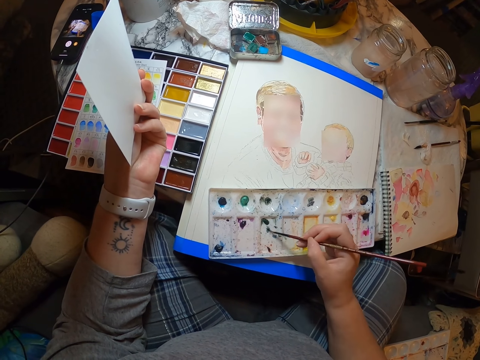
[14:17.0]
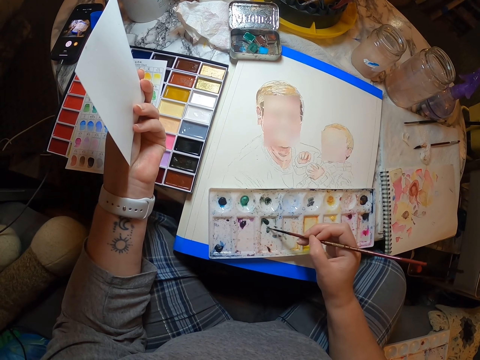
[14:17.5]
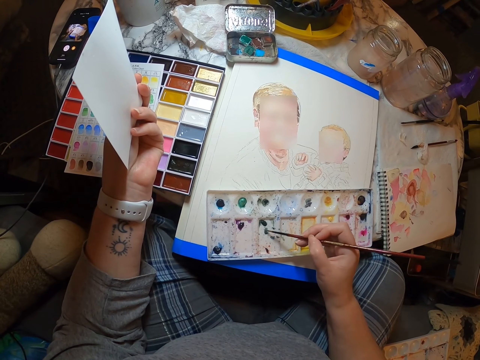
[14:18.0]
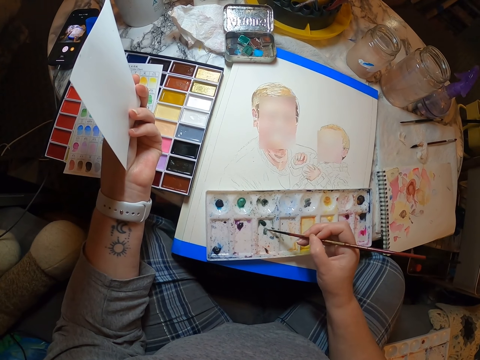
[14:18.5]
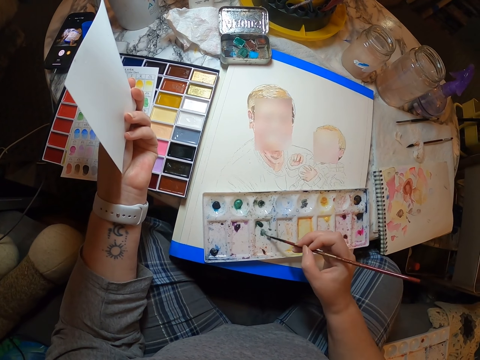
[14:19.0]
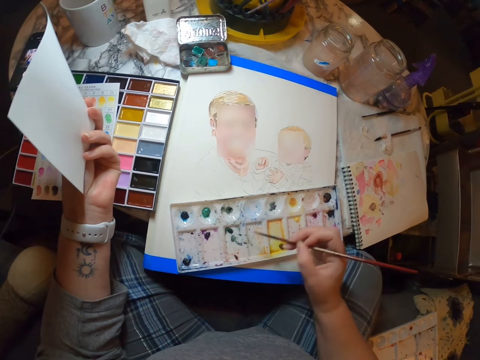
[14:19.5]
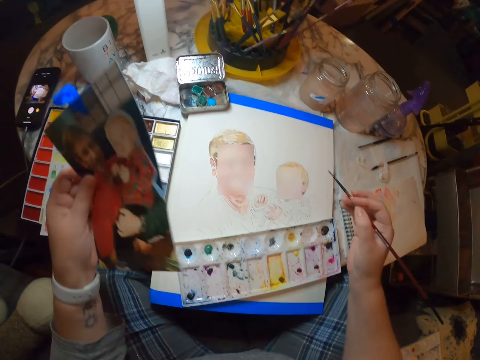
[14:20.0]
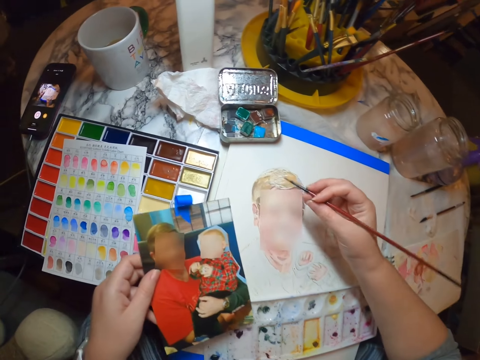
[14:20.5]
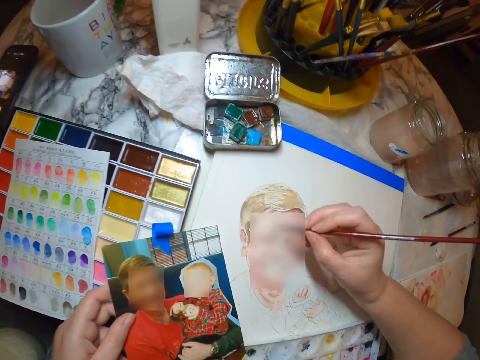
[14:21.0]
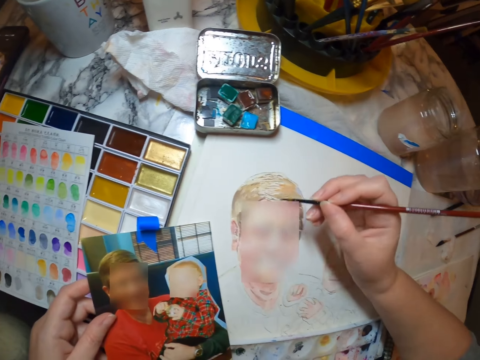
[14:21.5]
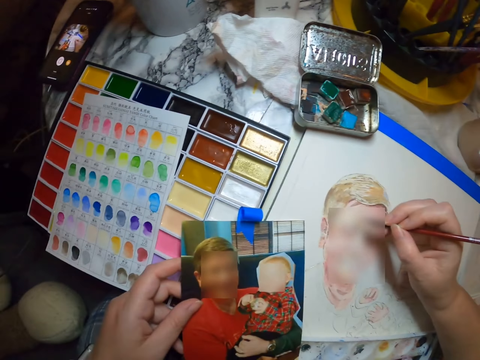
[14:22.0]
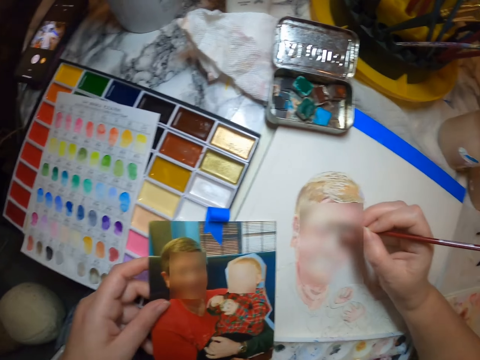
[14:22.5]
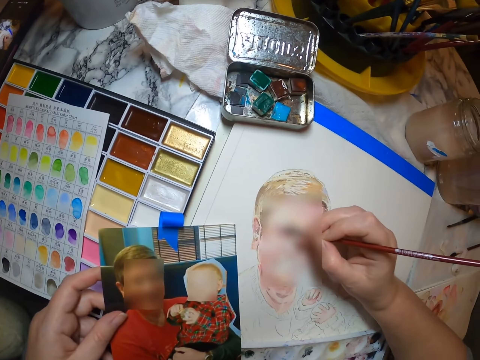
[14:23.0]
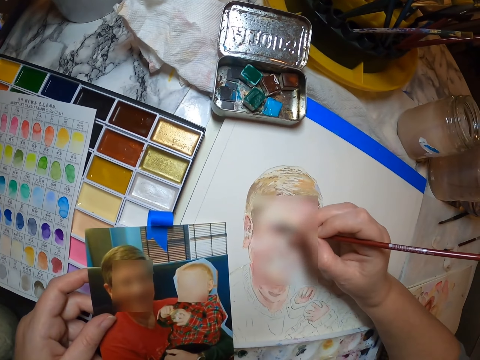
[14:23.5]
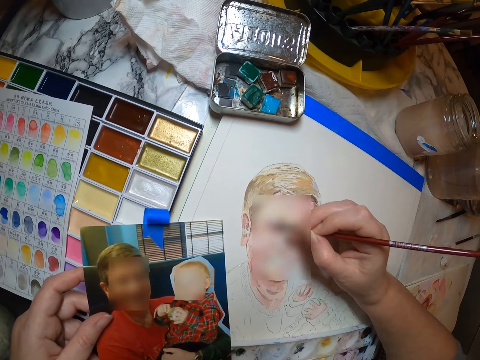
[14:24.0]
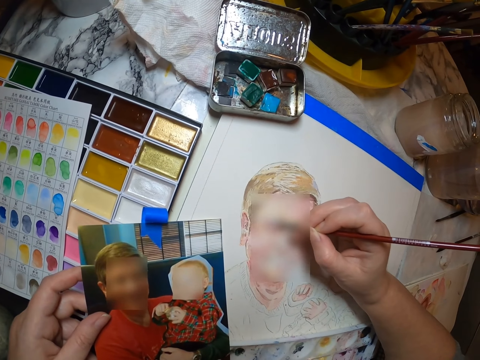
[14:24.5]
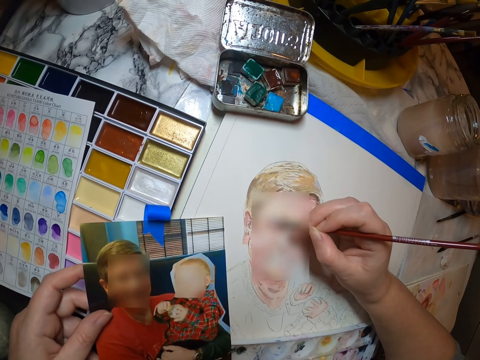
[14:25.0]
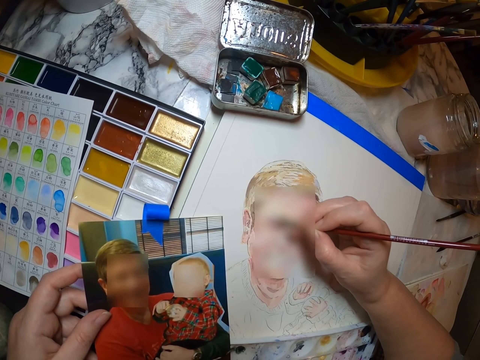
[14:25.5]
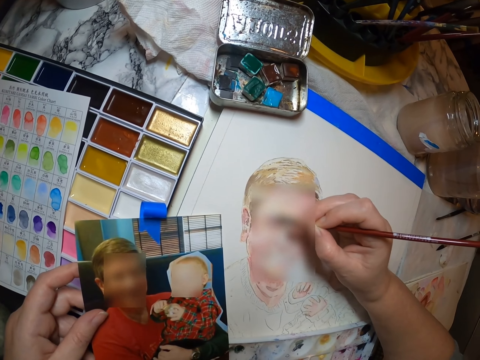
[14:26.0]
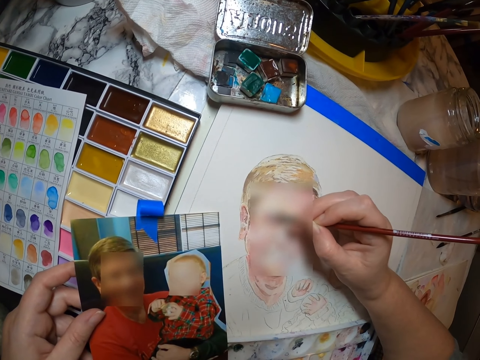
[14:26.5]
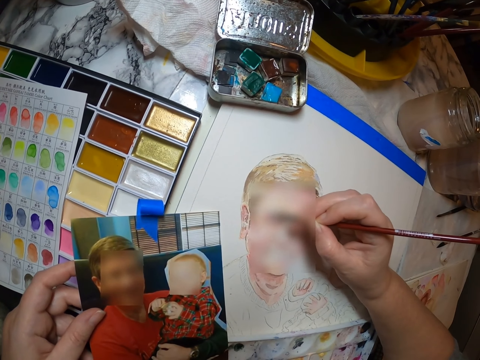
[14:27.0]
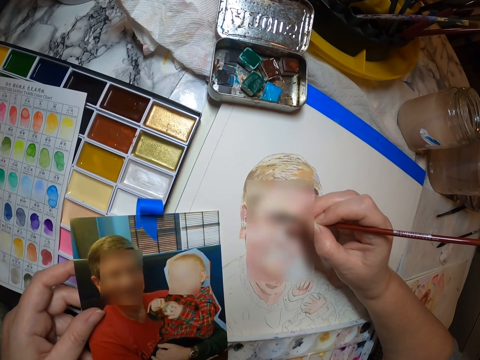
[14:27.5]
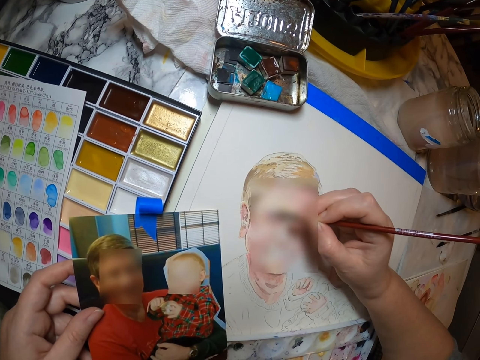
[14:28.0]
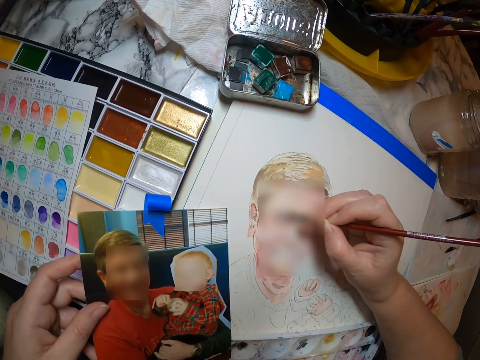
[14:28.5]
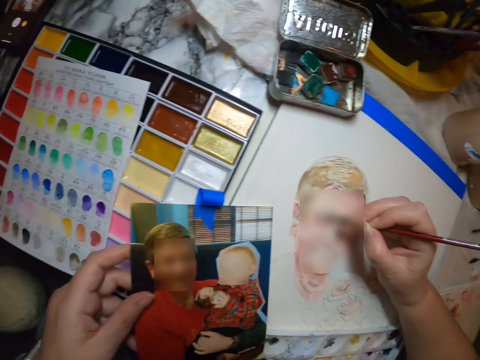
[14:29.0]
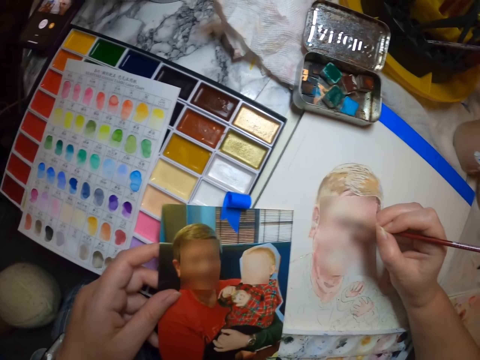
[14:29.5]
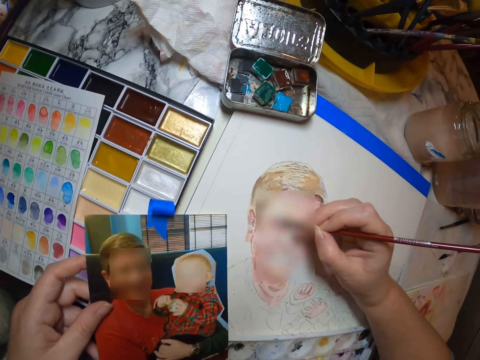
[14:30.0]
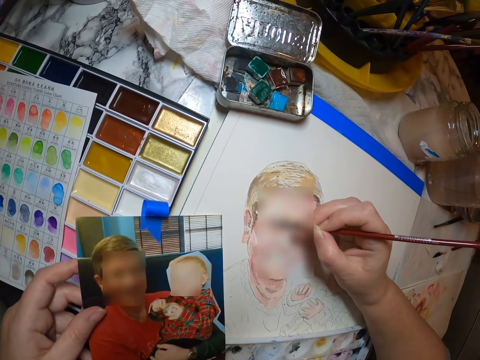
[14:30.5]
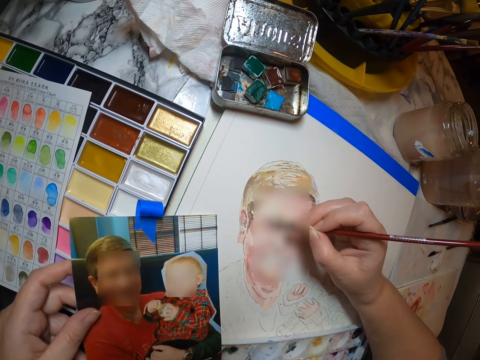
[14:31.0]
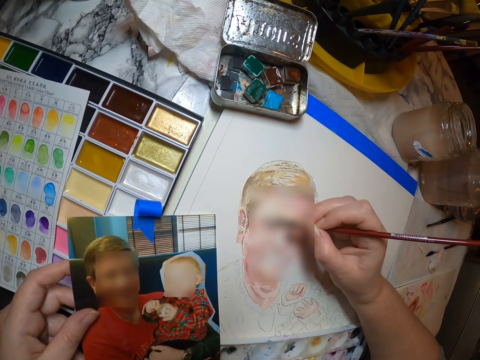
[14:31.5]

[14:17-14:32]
The camera wearer draws the portrait with the painting brush.

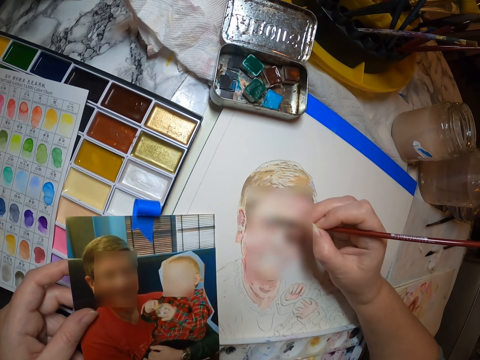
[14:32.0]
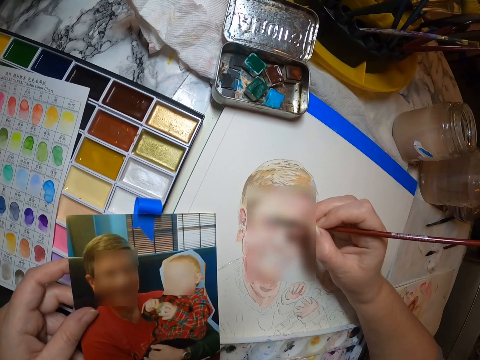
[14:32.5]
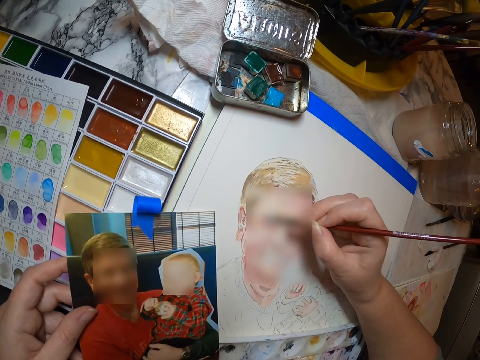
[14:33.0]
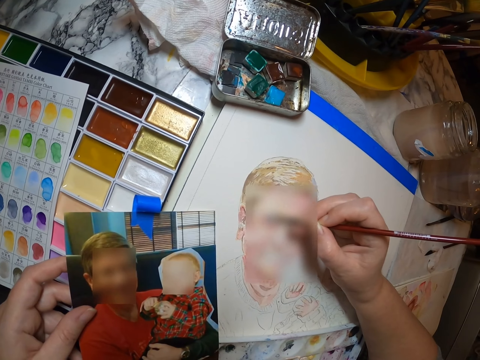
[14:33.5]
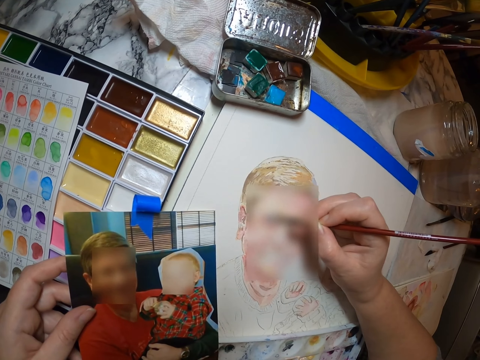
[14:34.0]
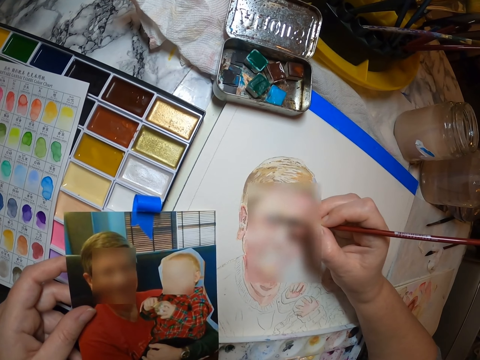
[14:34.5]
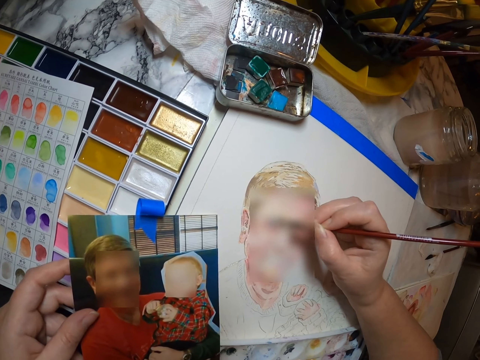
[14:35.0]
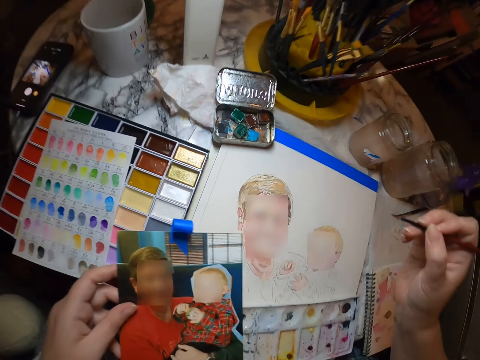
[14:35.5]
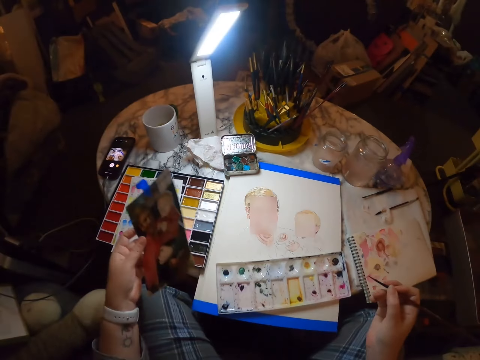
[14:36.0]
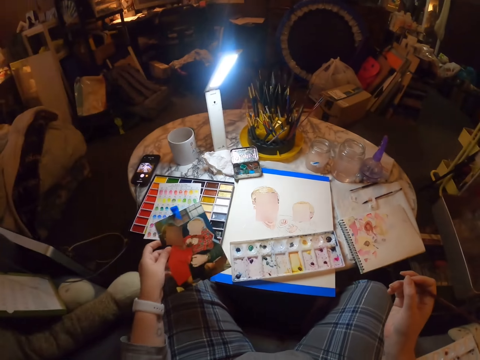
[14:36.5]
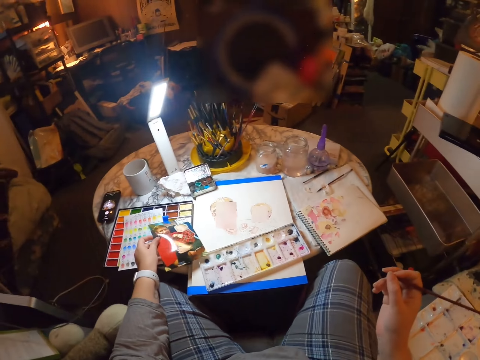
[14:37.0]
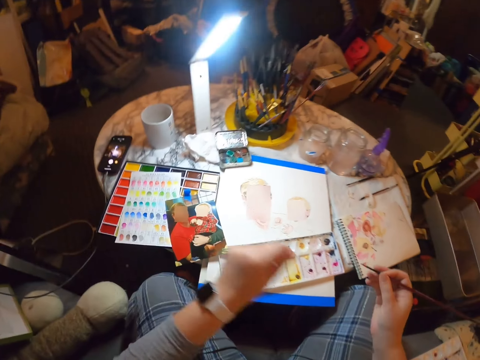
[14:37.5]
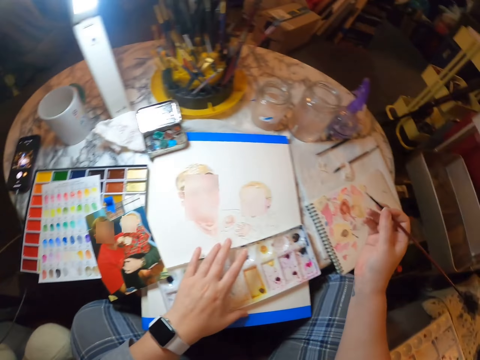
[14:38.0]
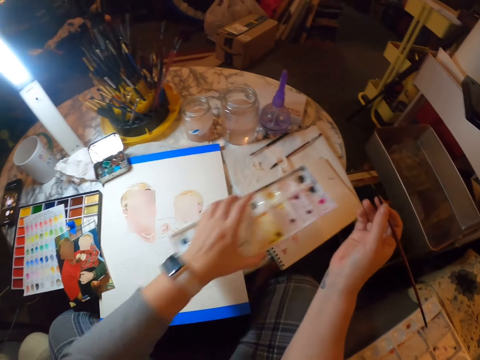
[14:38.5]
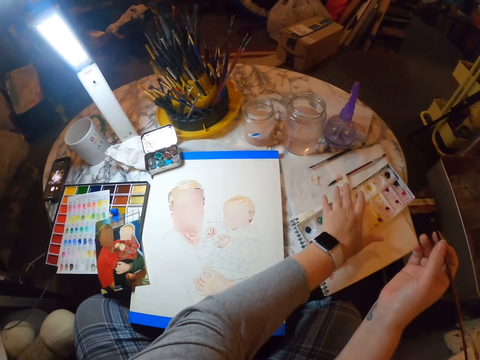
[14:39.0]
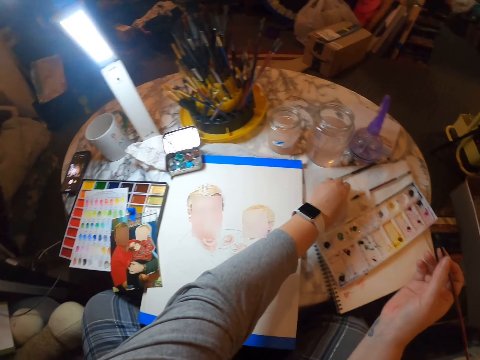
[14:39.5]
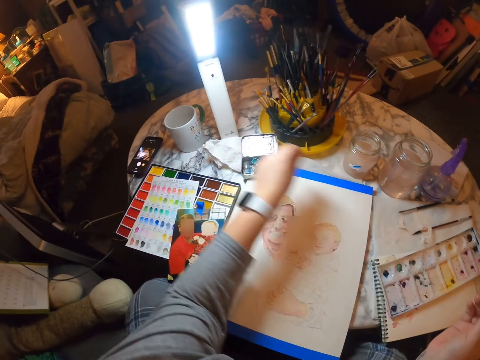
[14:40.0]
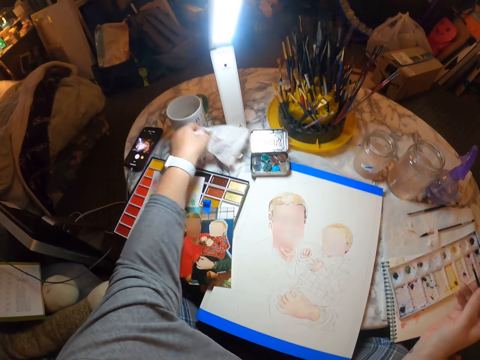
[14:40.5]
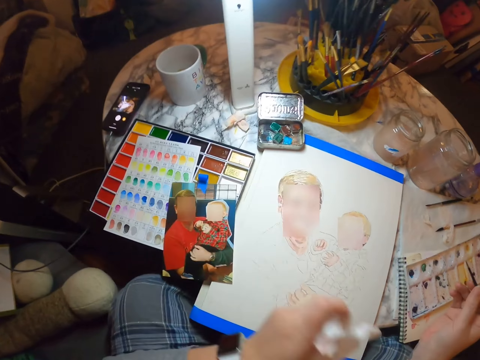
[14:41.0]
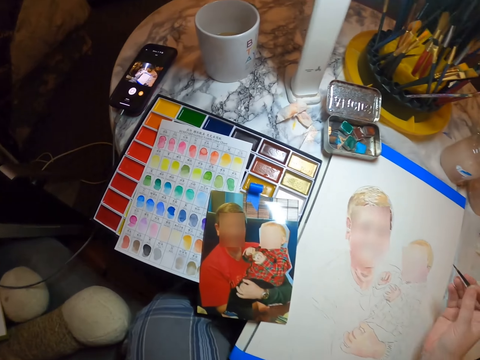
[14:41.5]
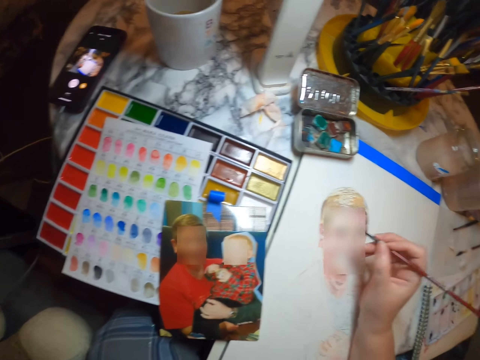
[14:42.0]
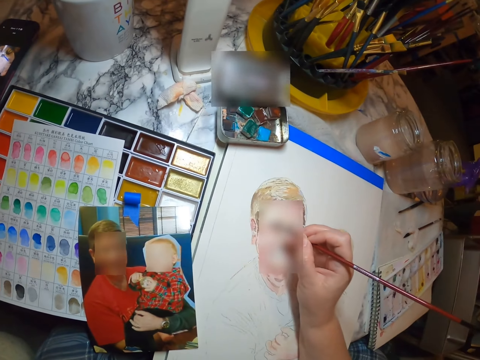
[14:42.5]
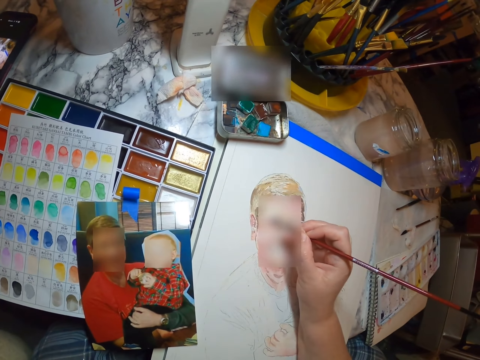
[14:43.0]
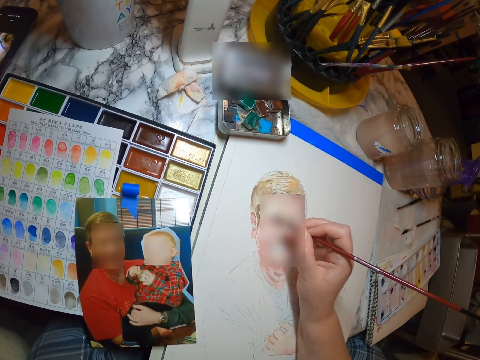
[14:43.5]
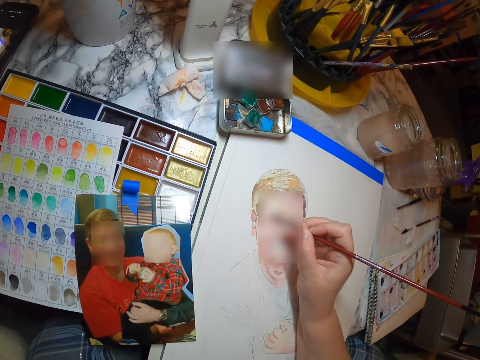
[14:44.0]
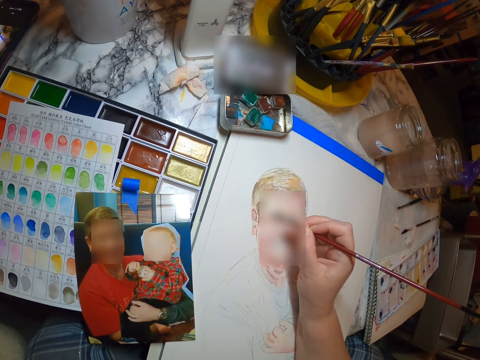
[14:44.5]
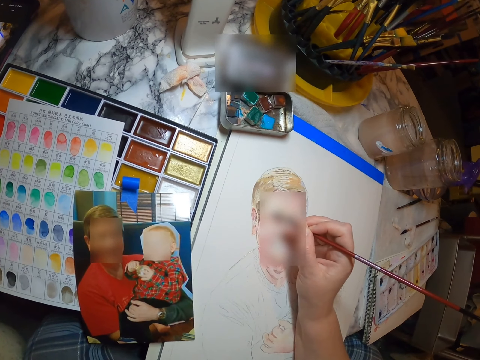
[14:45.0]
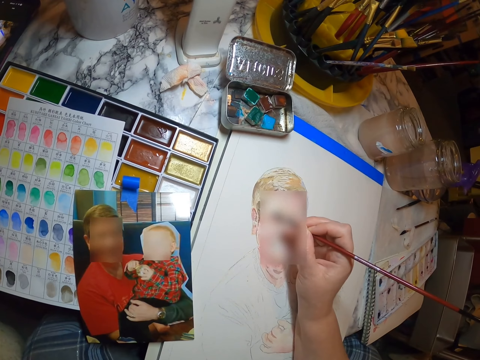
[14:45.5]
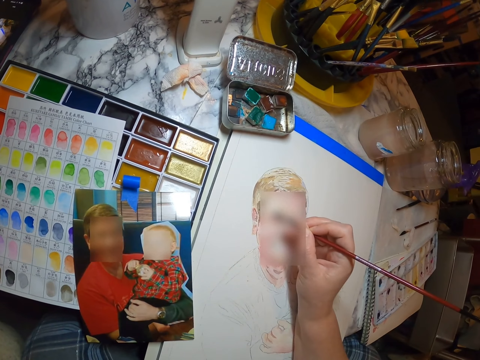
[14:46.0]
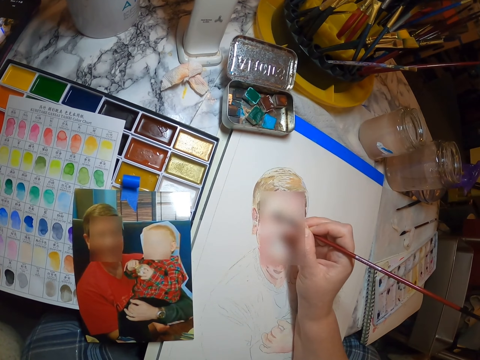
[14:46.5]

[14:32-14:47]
The camera wearer stares at the table. They place a photo on the table and move a paint palette. They pick up a tissue paper. They draw the portrait with the painting brush.
